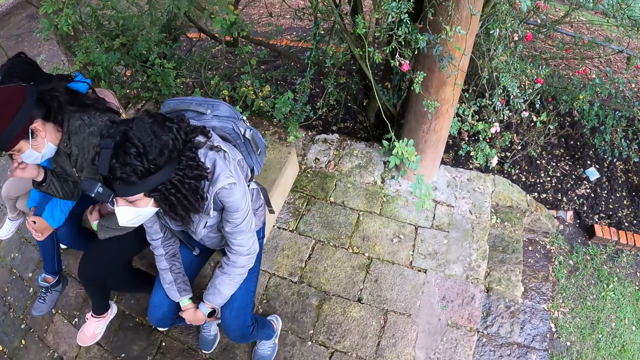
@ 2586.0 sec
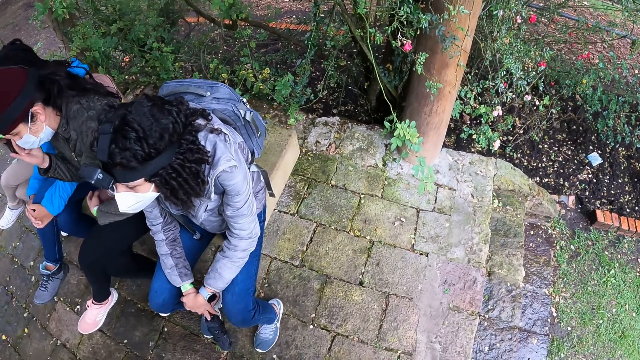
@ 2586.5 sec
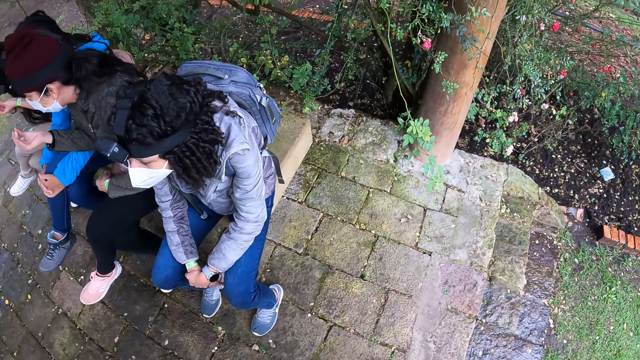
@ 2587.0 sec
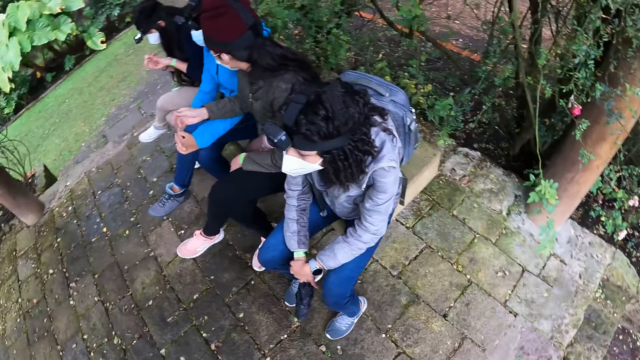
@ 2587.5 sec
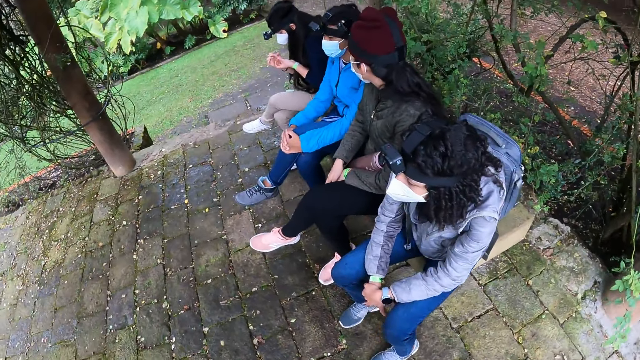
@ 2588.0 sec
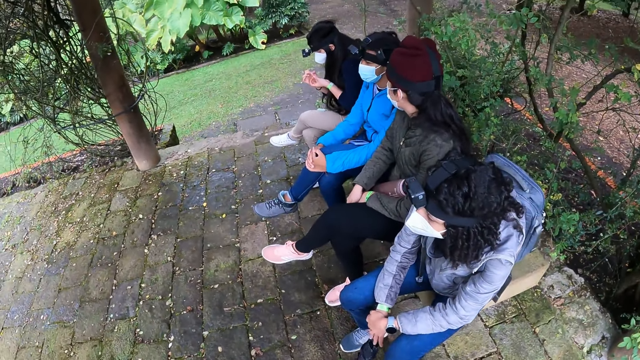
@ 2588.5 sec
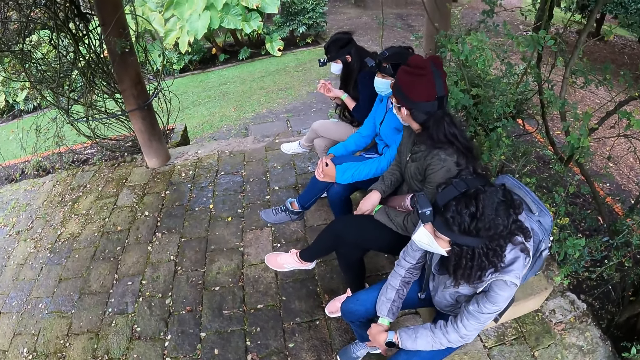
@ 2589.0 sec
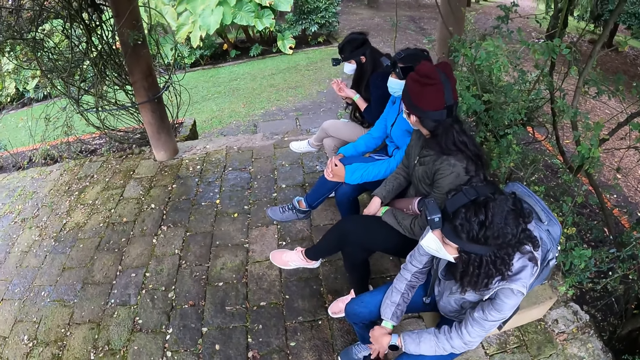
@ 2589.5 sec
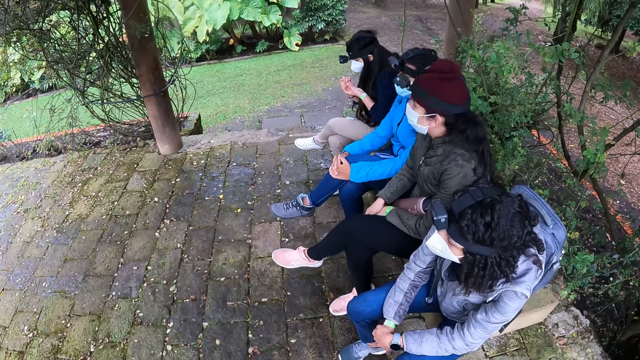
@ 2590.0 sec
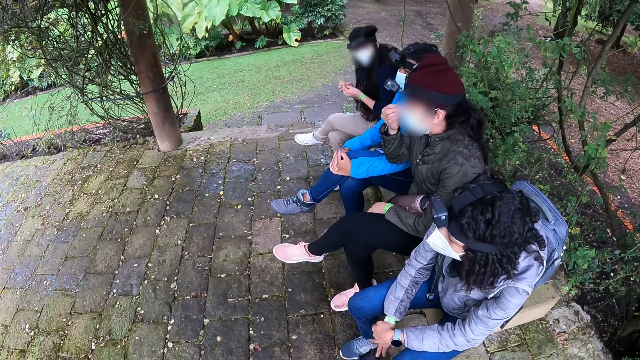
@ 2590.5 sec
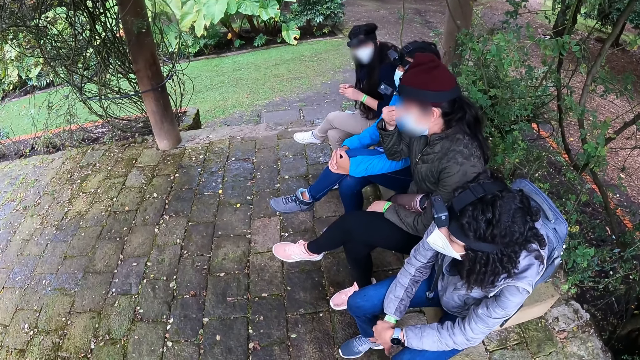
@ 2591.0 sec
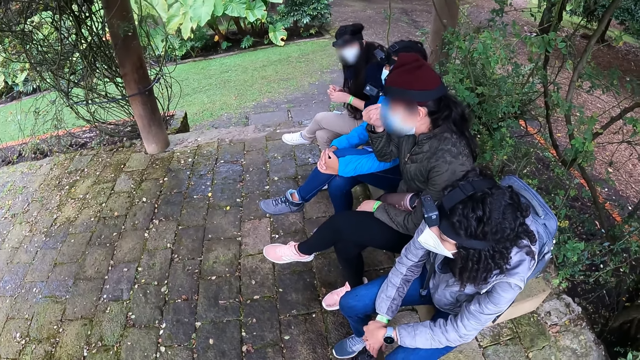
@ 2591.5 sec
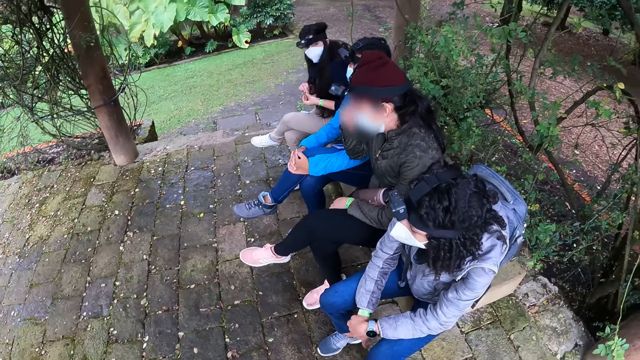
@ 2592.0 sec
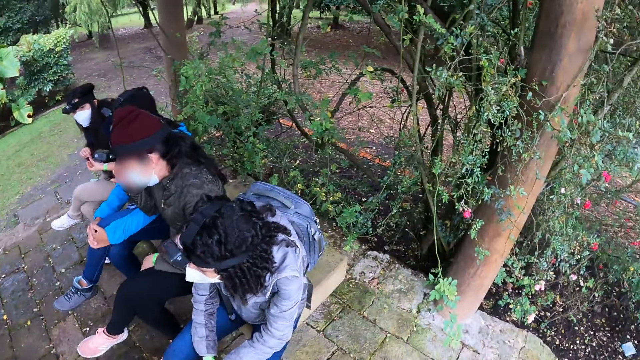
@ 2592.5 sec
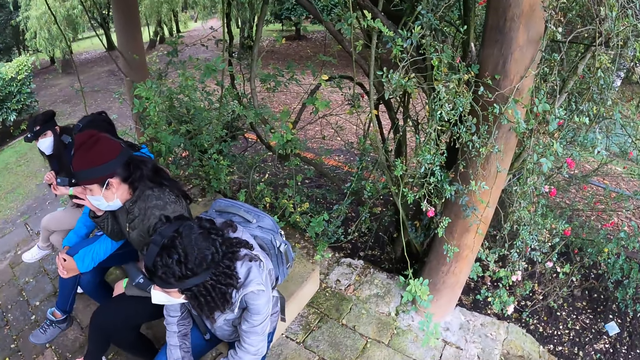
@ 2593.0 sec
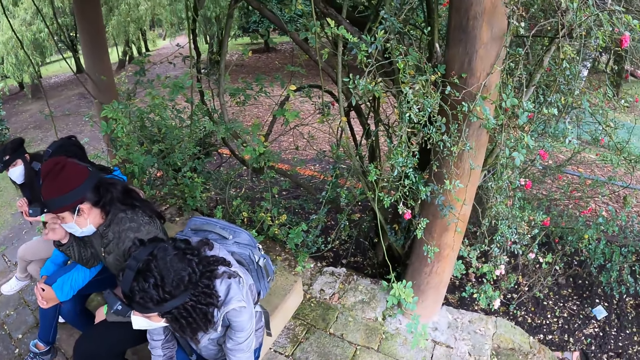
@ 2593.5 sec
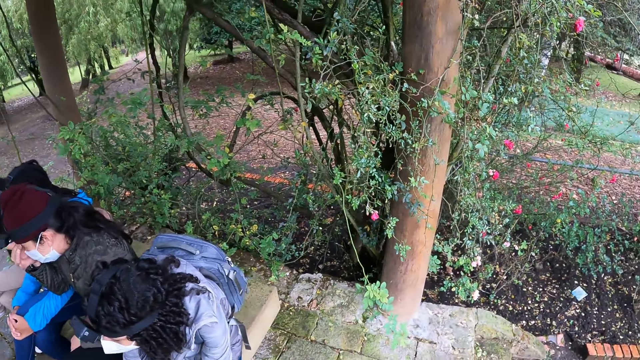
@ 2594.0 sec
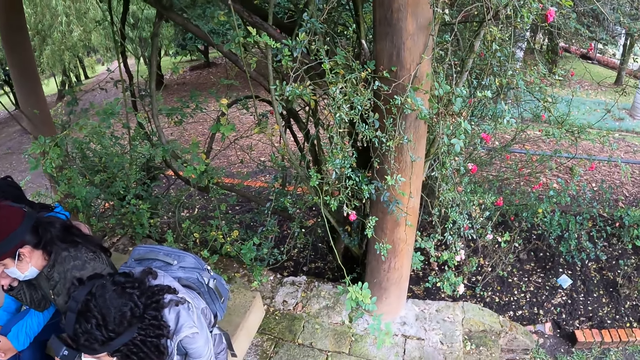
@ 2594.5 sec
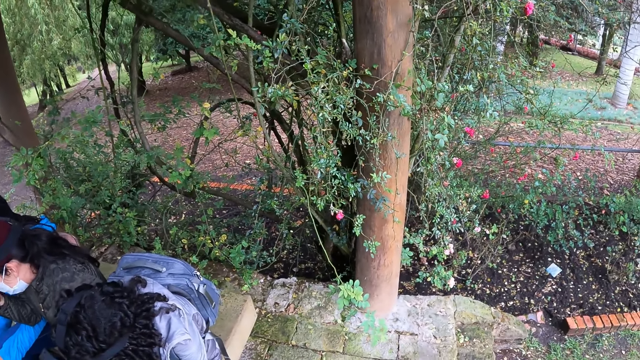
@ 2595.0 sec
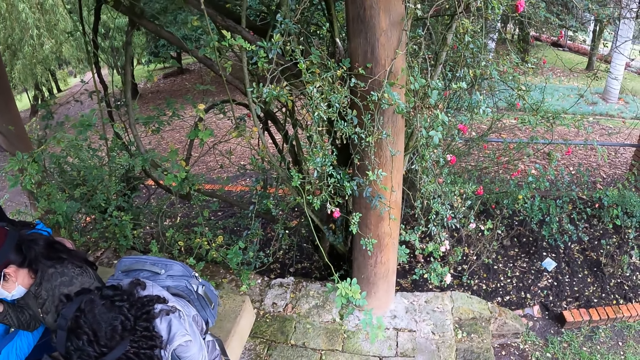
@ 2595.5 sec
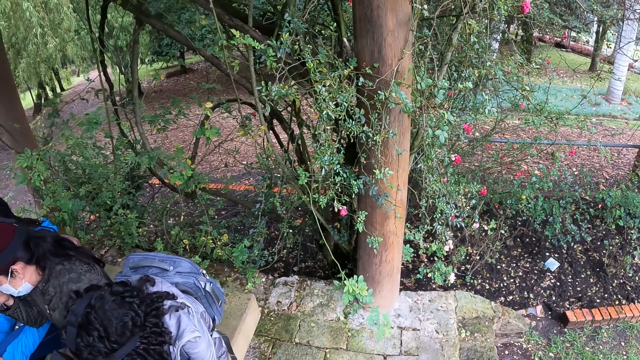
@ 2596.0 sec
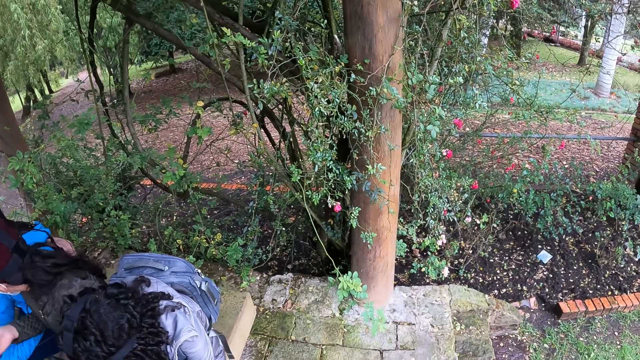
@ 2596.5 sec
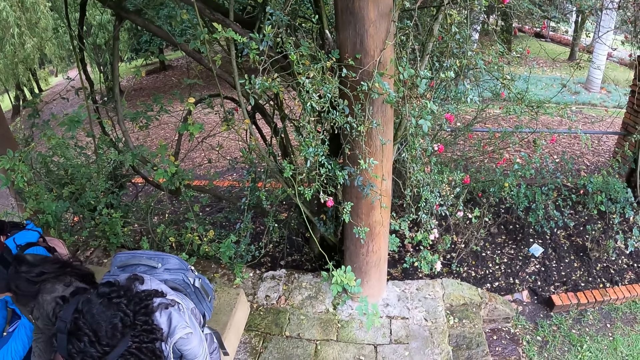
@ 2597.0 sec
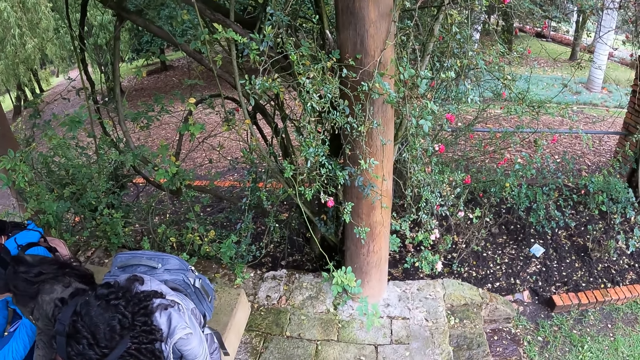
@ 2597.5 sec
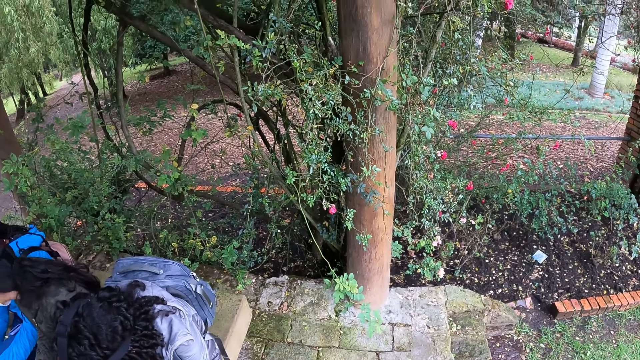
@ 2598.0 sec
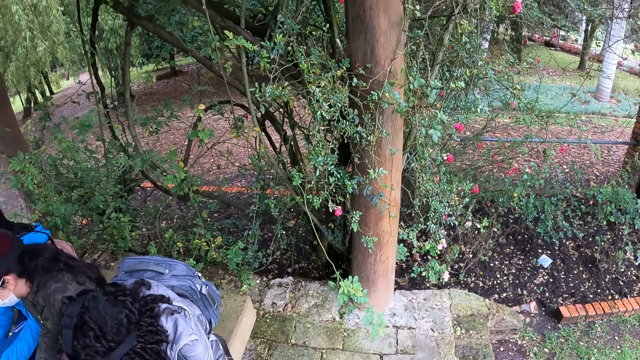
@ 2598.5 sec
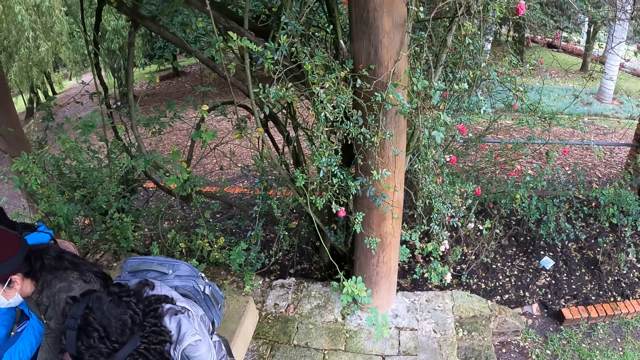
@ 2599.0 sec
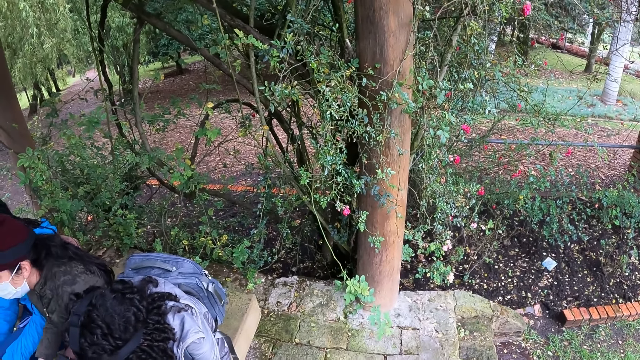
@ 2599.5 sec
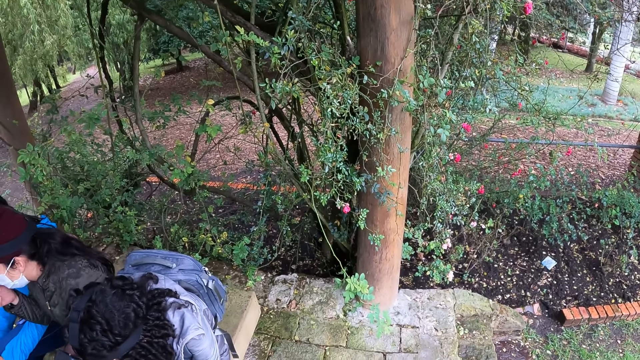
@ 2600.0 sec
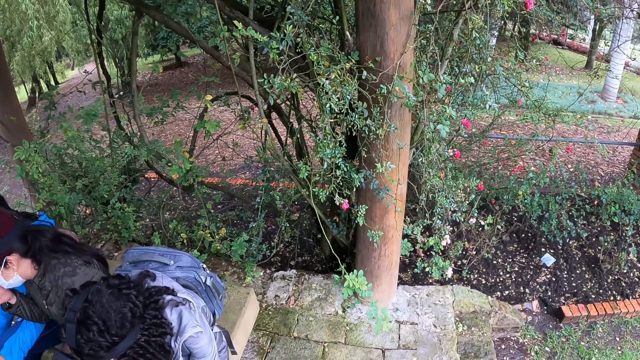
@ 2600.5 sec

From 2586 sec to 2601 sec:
The camera wearer looks at four women. They look around. They look at a tree.

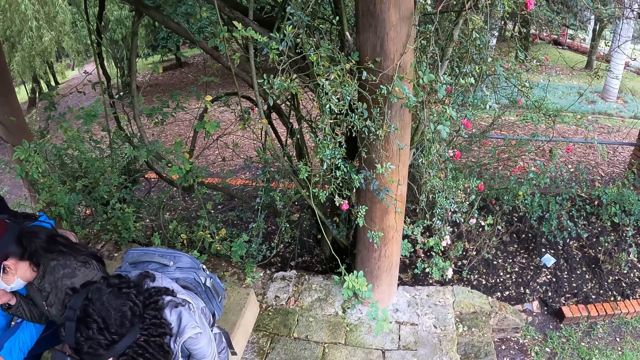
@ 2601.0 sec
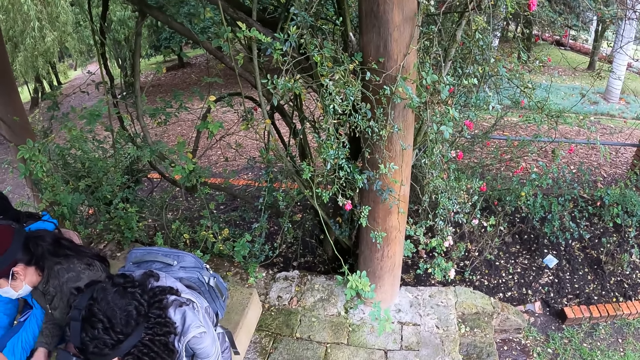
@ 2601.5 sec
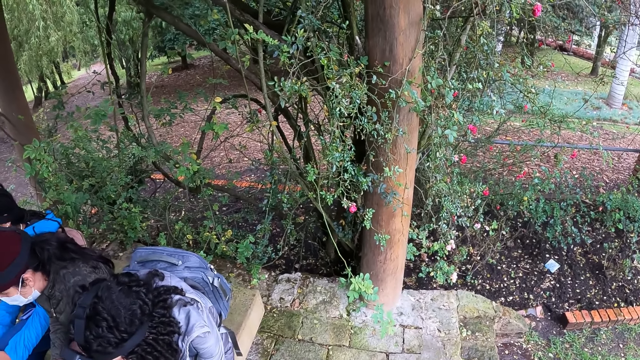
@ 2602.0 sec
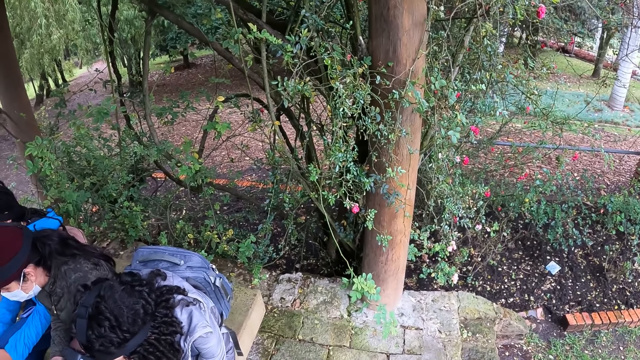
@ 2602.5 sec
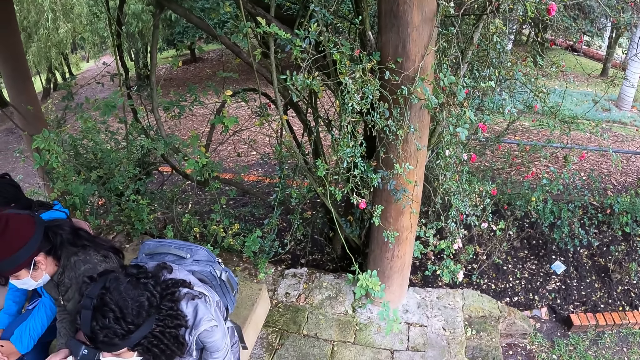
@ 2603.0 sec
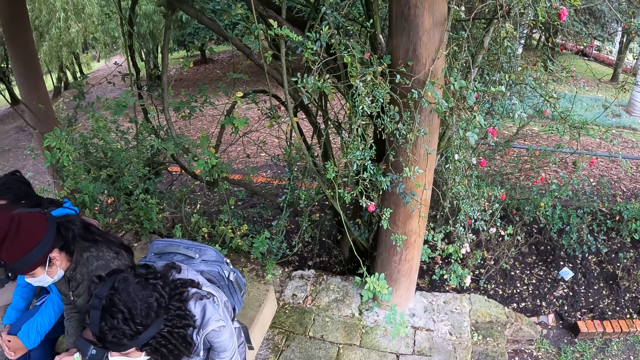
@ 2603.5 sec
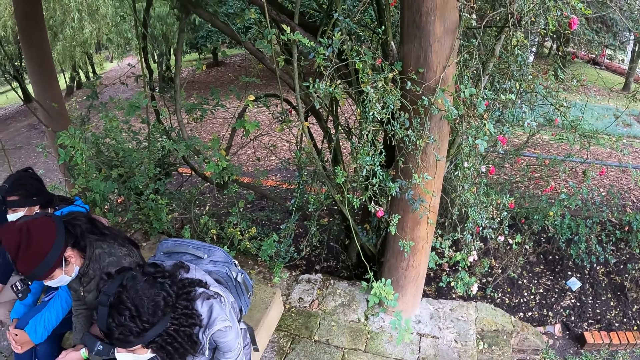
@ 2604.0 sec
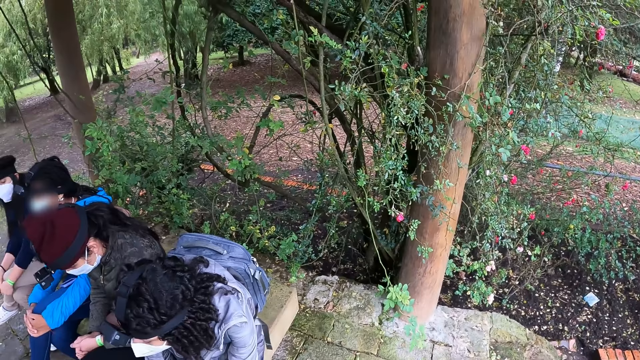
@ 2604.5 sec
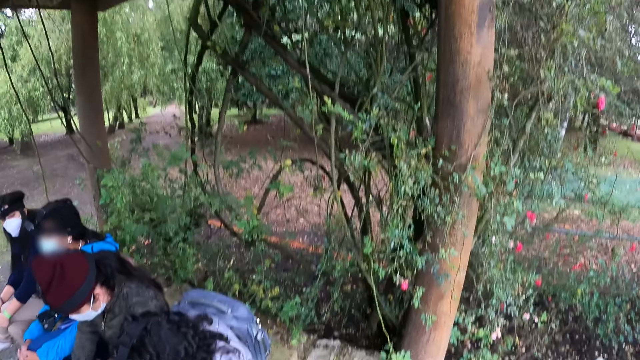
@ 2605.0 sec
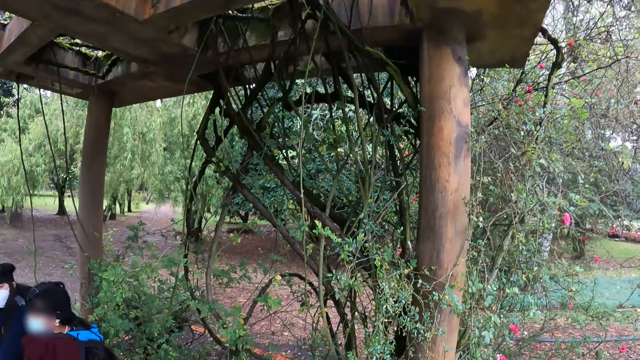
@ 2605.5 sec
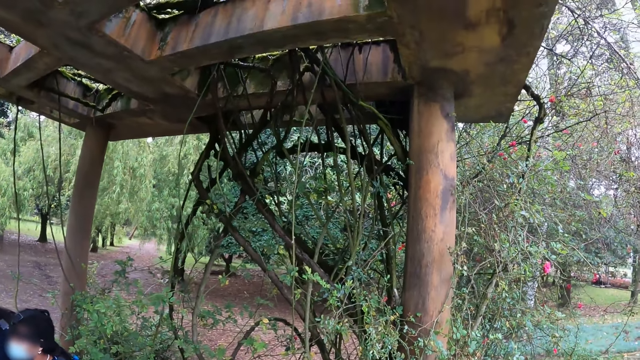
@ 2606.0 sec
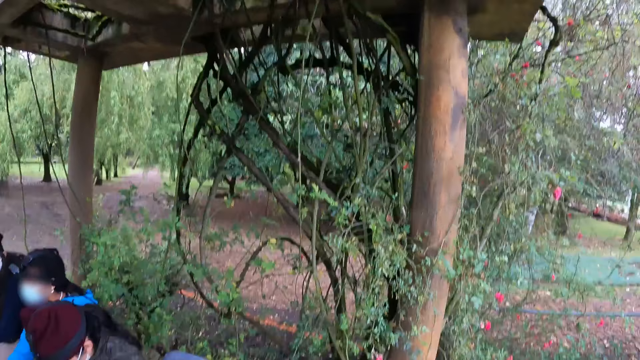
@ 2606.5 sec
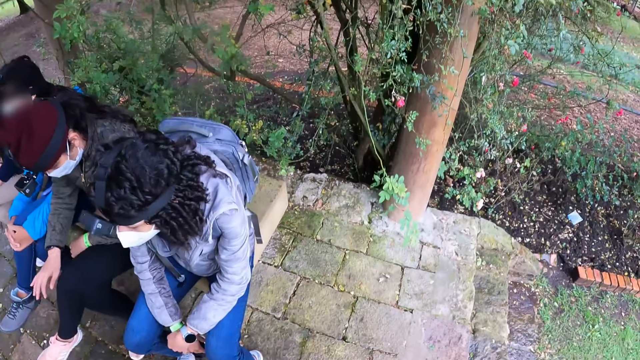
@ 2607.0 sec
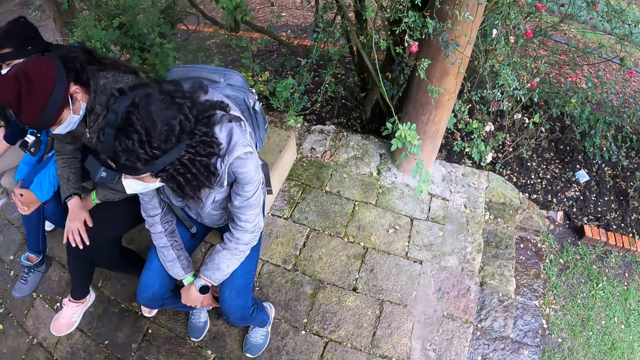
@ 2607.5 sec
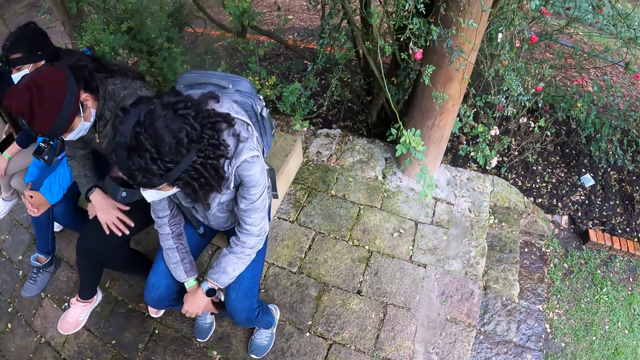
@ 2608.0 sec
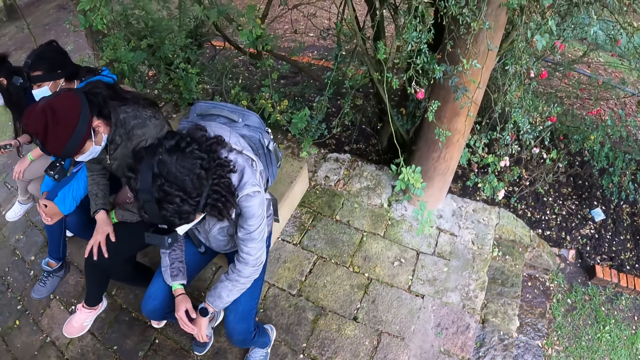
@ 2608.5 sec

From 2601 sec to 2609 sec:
The camera wearer looks around. They look at four women.
